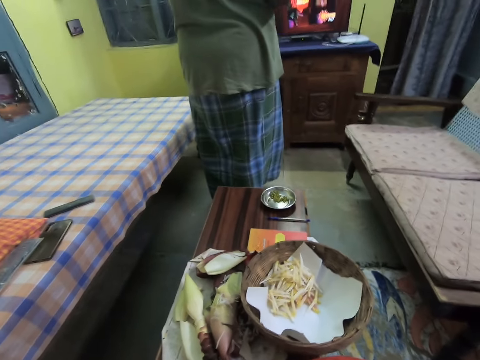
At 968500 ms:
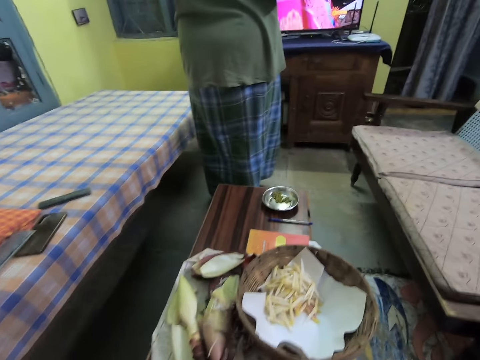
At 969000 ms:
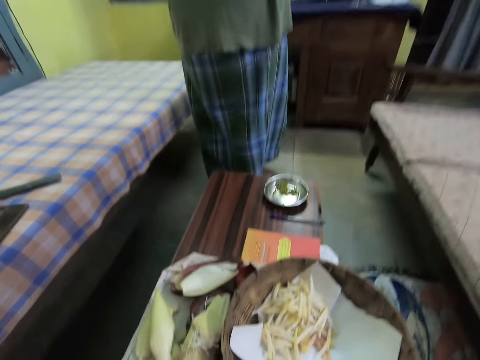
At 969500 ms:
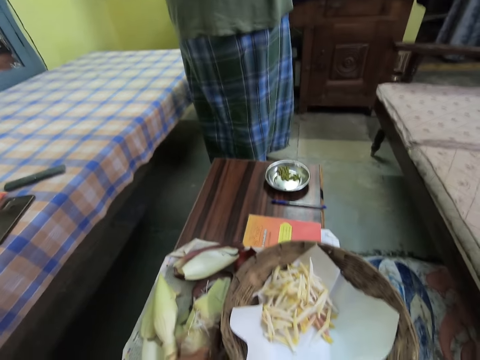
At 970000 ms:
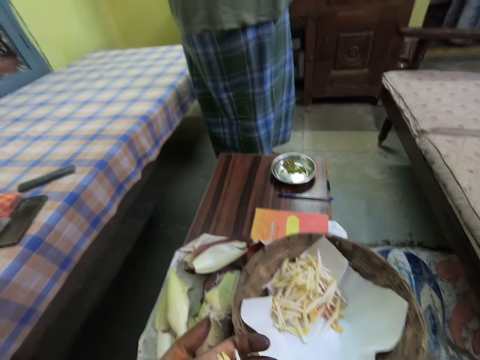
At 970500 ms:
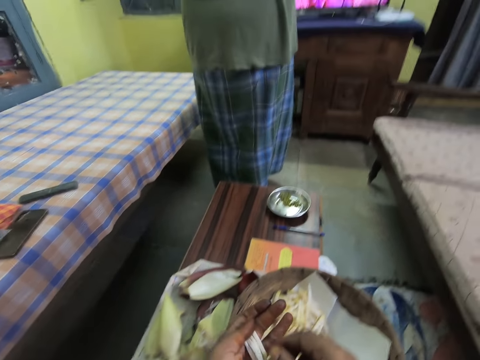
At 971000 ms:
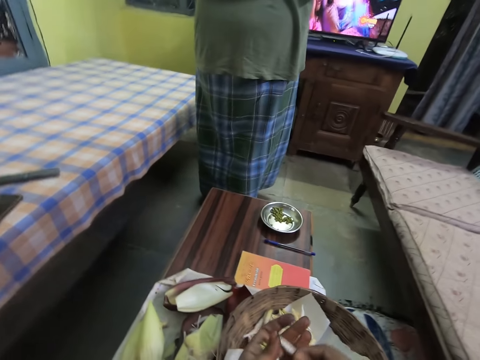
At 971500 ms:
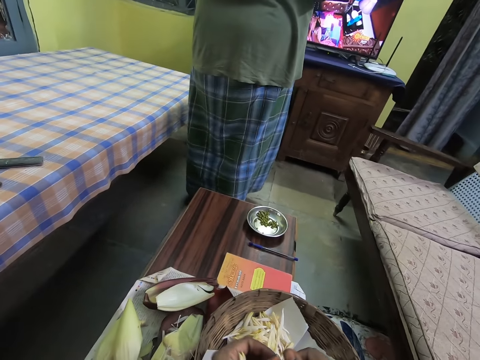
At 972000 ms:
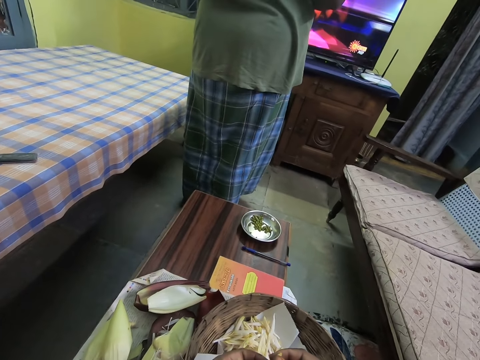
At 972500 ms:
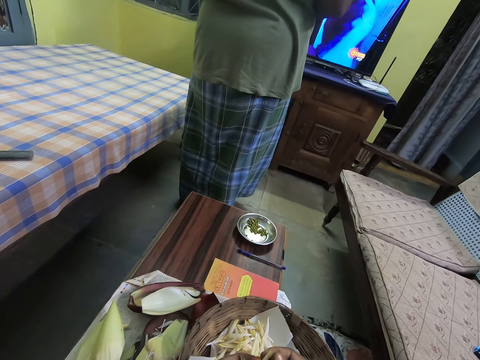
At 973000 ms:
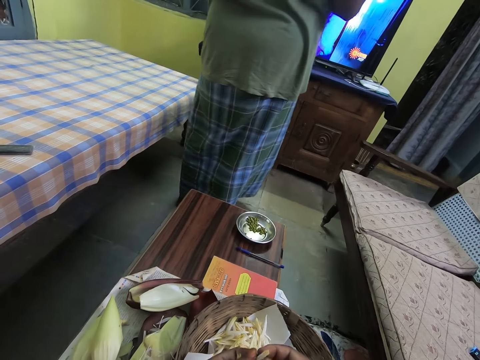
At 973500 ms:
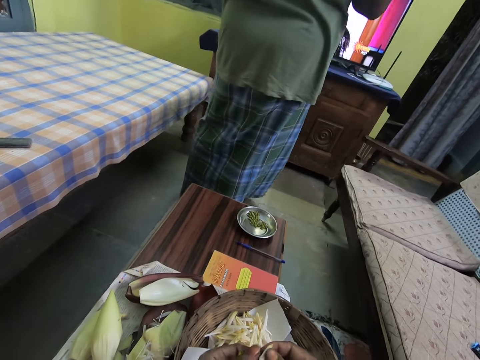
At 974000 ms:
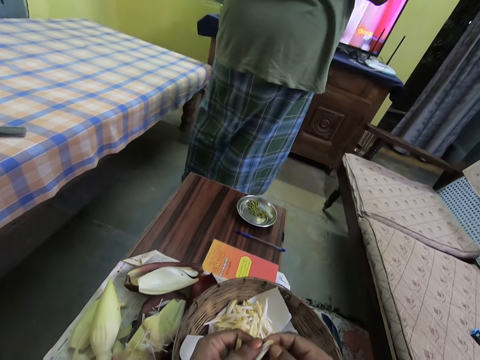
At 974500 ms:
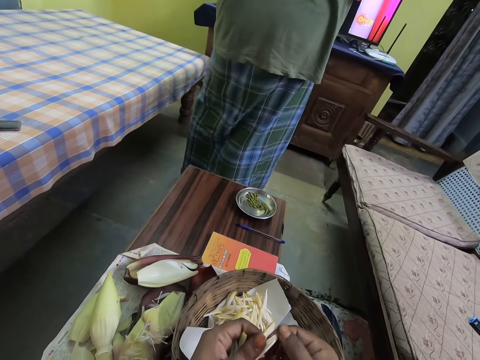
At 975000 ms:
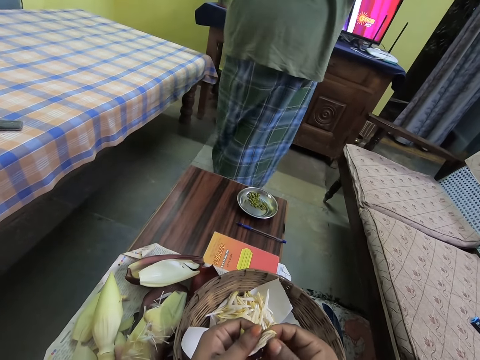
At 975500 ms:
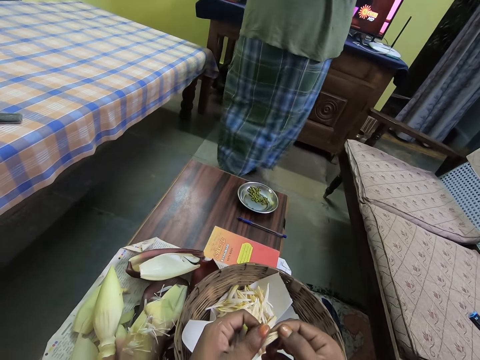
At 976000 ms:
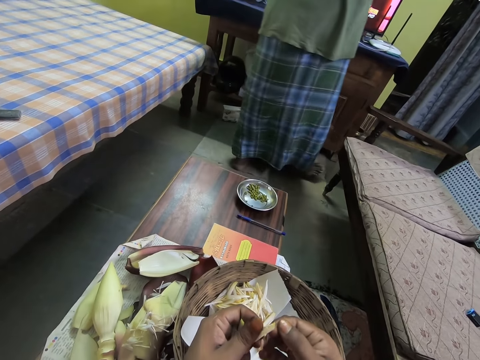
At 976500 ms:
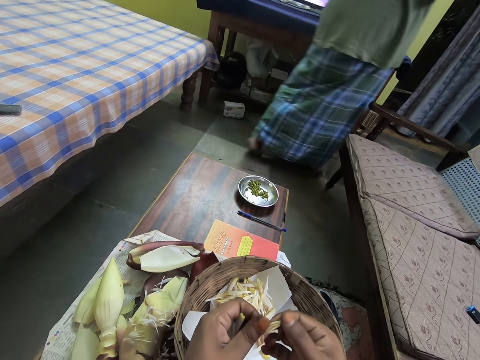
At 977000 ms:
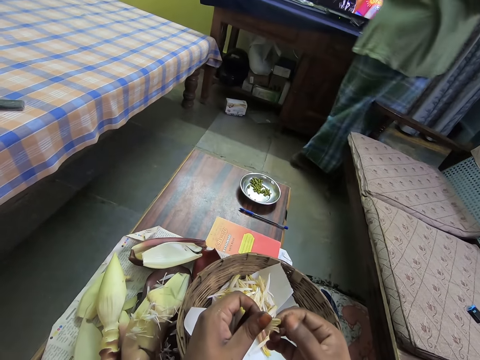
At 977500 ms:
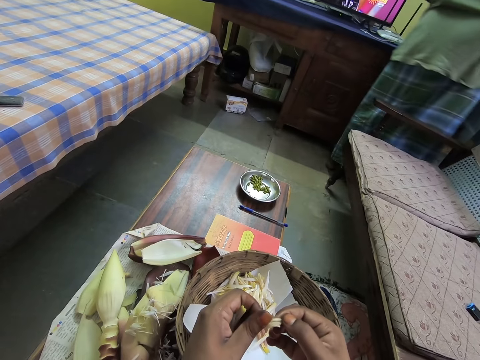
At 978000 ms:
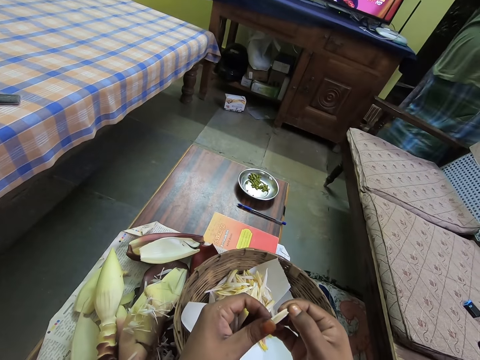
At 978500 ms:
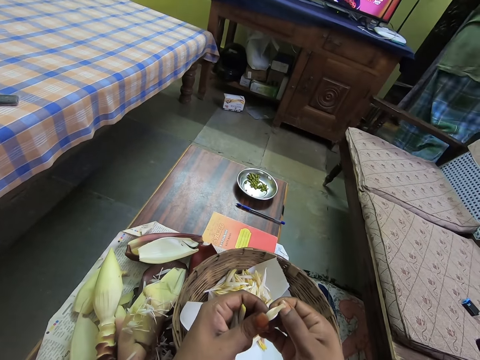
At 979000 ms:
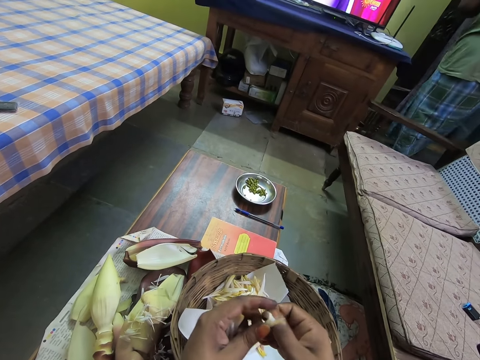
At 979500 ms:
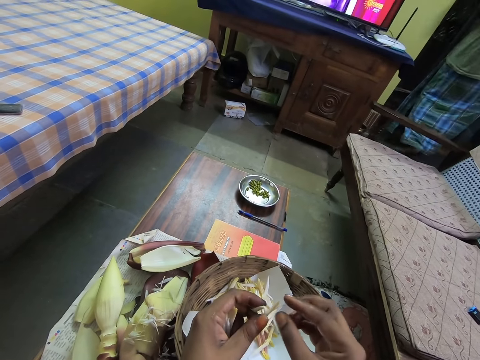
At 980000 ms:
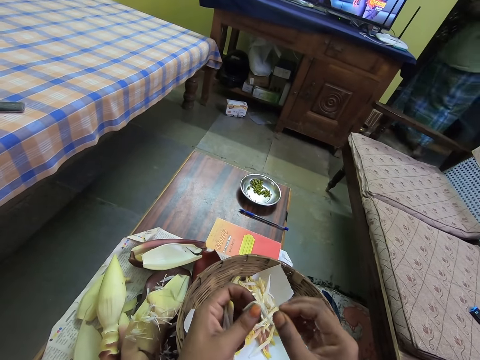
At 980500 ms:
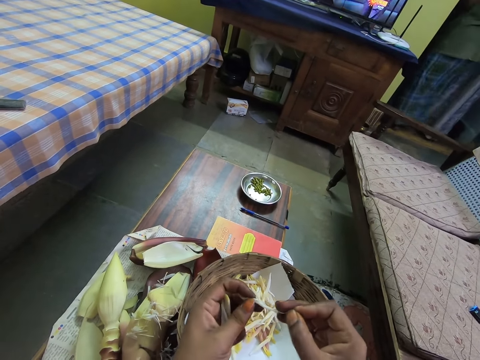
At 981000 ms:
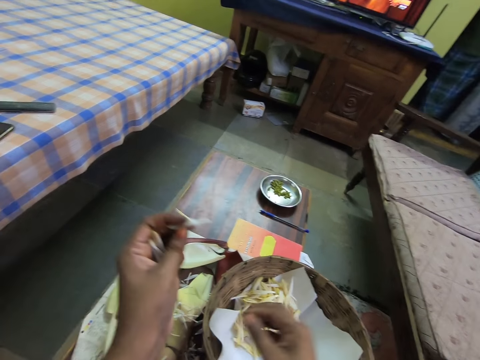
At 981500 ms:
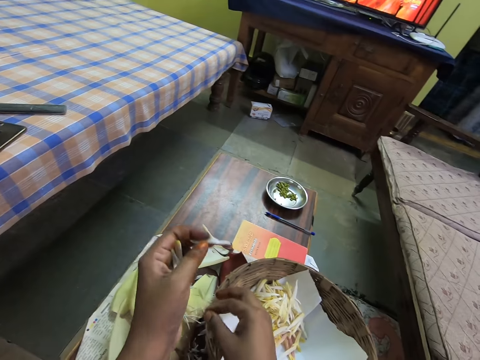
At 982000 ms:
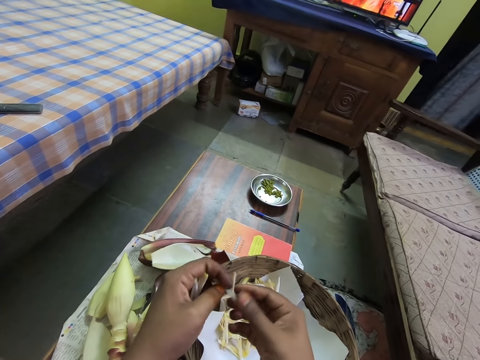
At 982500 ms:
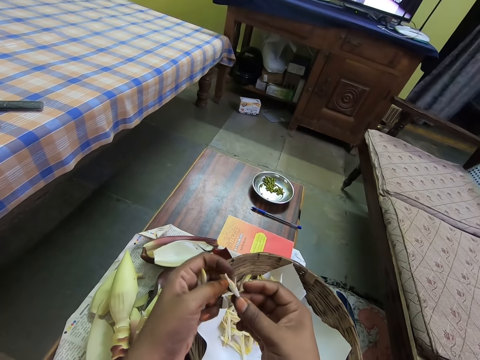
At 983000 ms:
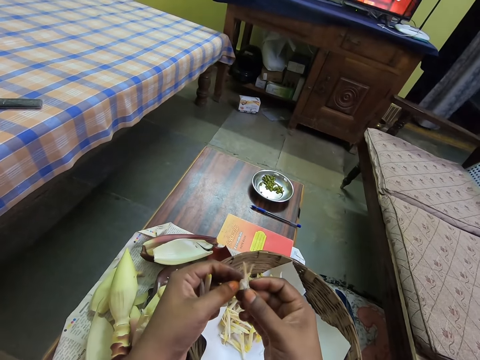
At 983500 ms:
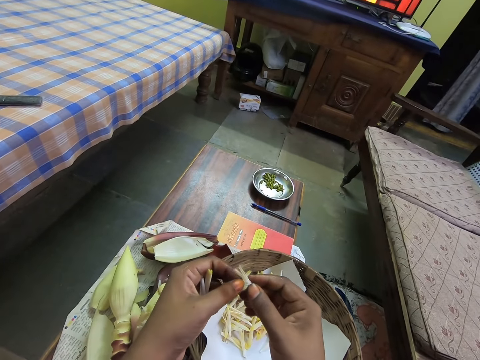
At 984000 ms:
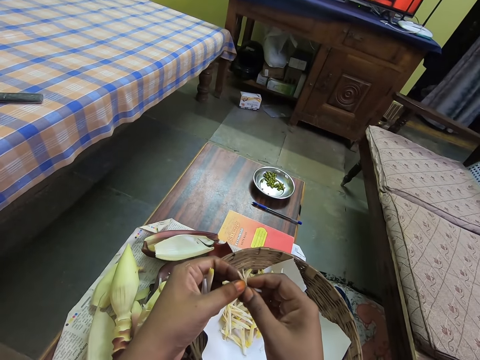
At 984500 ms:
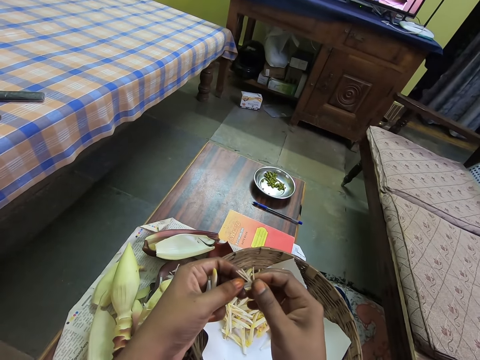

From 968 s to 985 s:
The camera wearer picks a flower bud or banana petals with her right hand. She peels the flower bud with both hands. She drops a filament on the table with her right hand. She peels the banana petals with her right hand.

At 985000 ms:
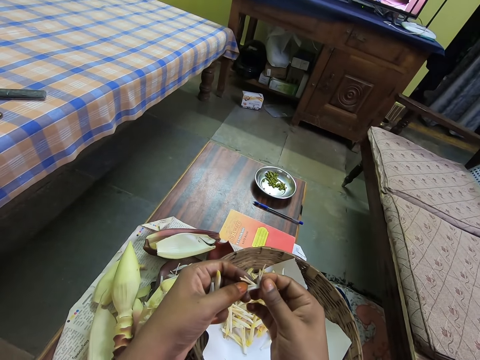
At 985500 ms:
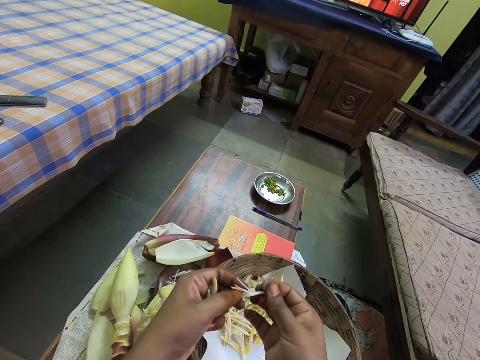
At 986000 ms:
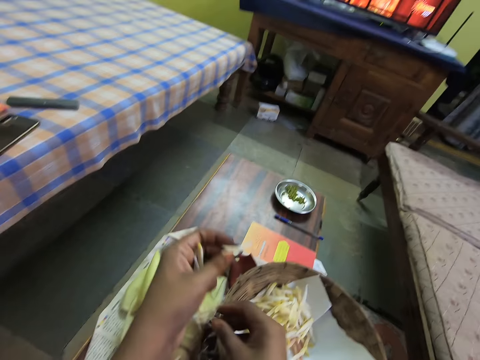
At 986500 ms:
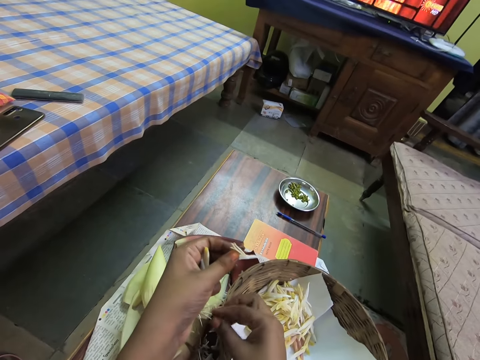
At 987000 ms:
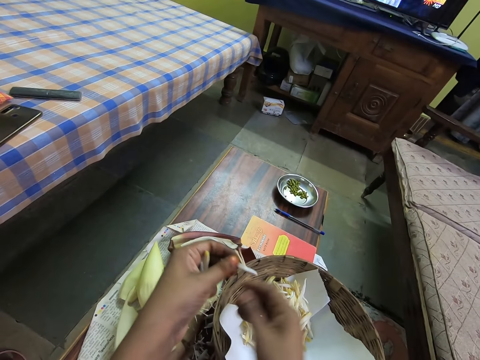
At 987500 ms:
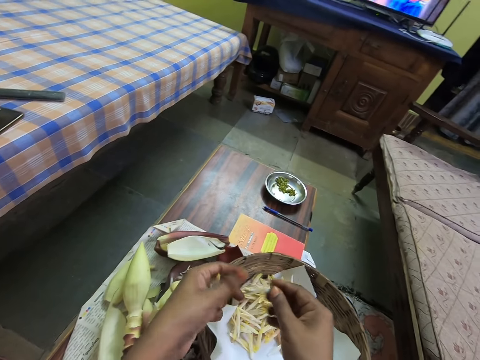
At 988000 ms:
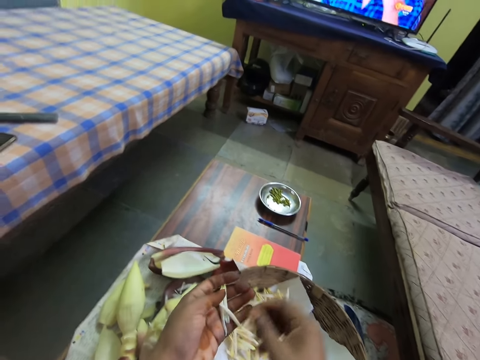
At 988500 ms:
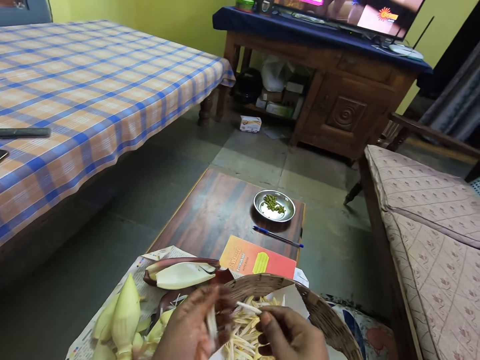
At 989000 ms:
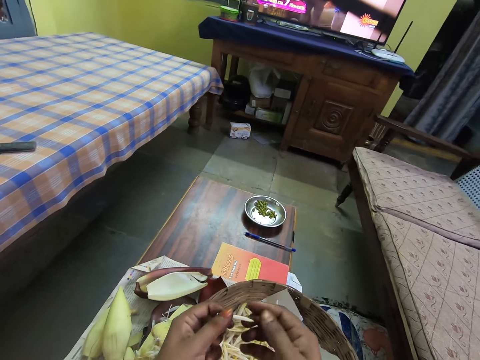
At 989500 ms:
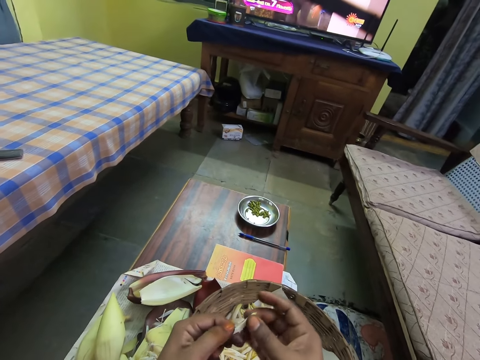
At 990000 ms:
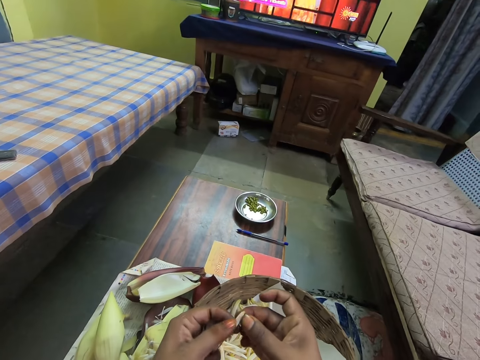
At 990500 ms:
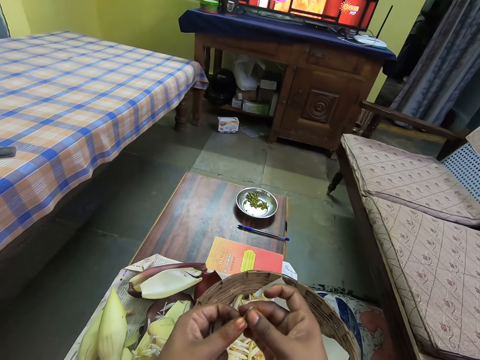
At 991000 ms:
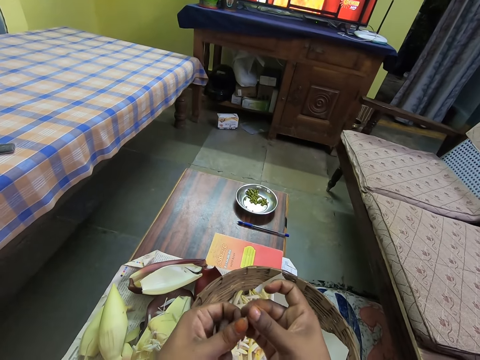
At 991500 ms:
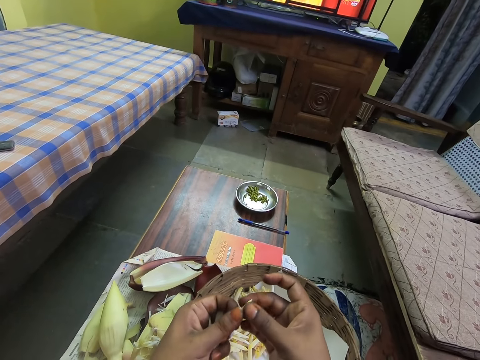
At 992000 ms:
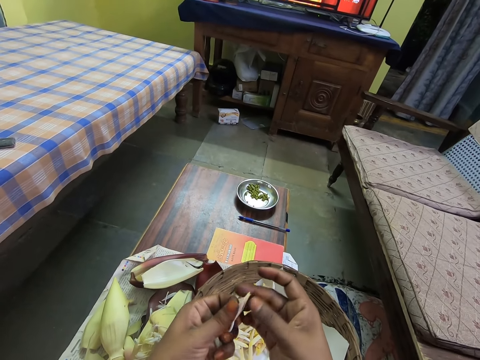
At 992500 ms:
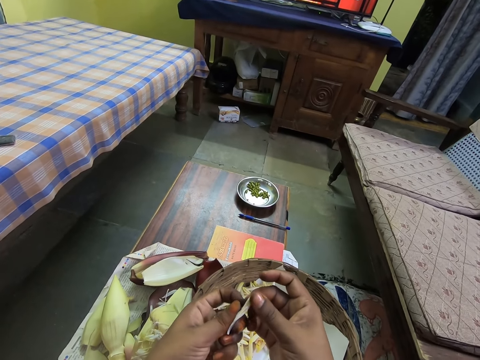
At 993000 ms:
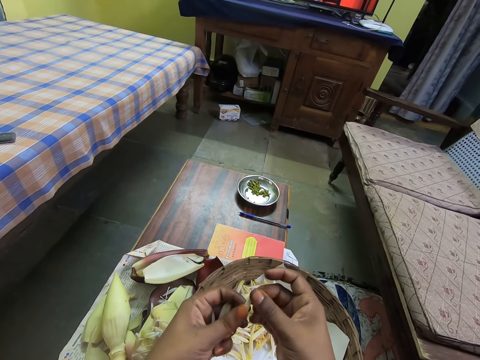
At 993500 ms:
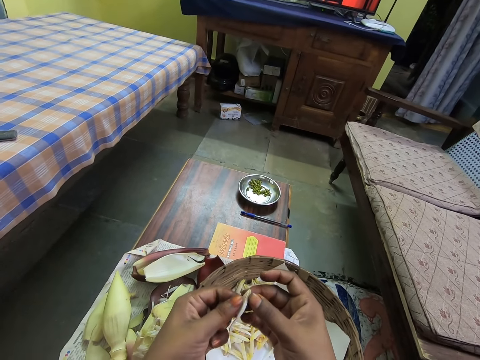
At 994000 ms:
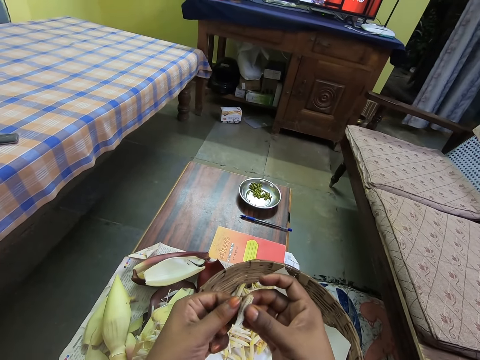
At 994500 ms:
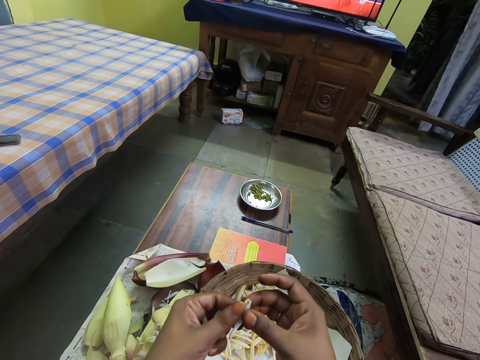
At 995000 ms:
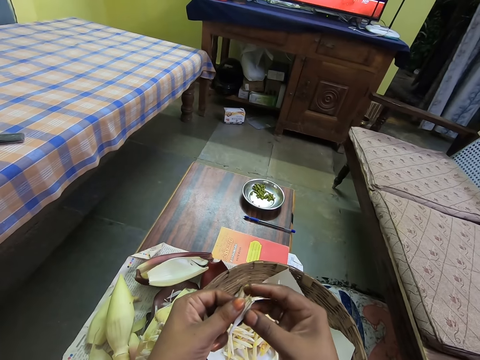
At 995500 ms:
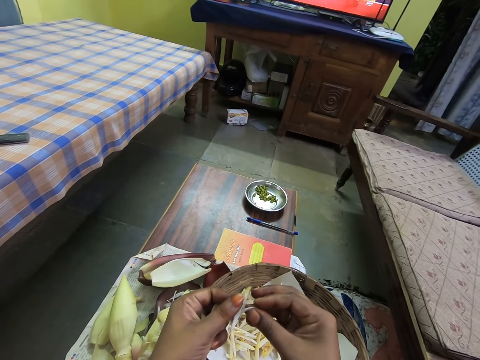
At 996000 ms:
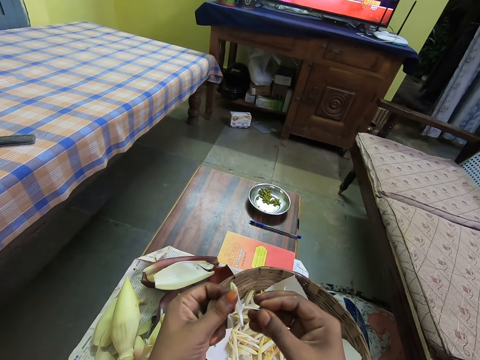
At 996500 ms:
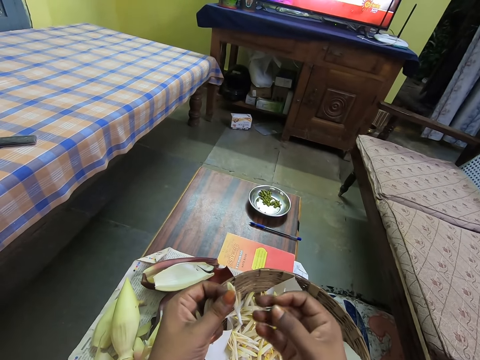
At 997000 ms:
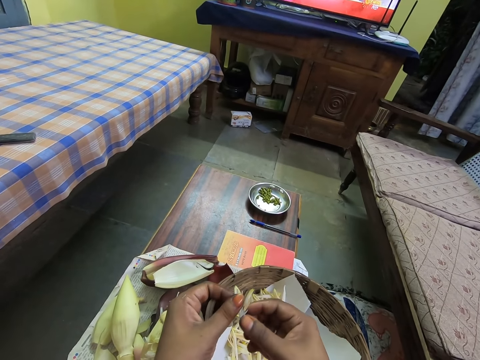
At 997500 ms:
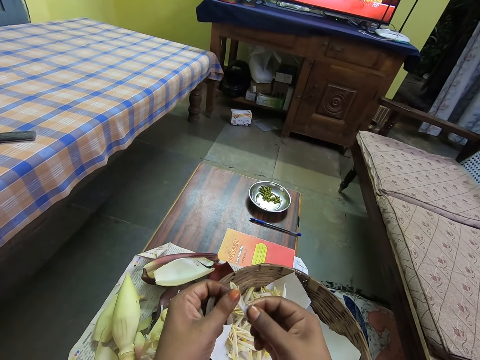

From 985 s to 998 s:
The camera wearer drops the flower bud or banana petals in the basket with her left hand. She picks a flower bud with her right hand. She holds the banana petals with her hands. She peels the flower bud with both hands. She peels the banana petals with her right hand.
